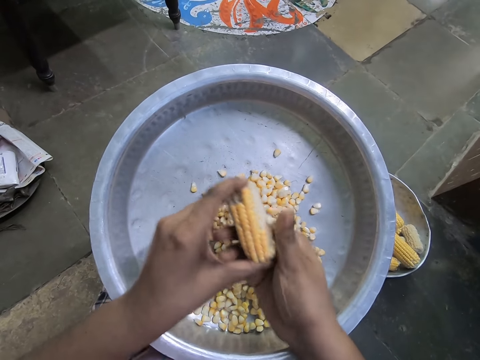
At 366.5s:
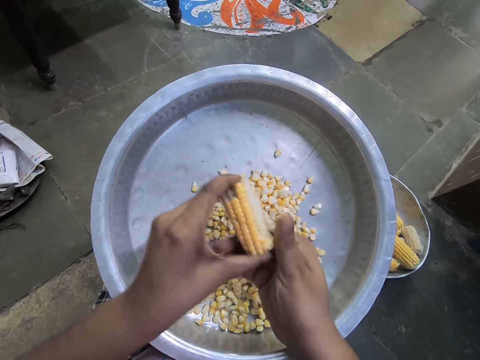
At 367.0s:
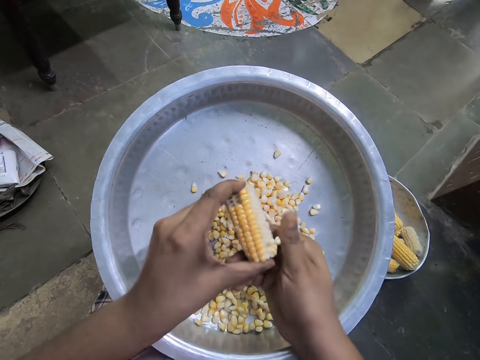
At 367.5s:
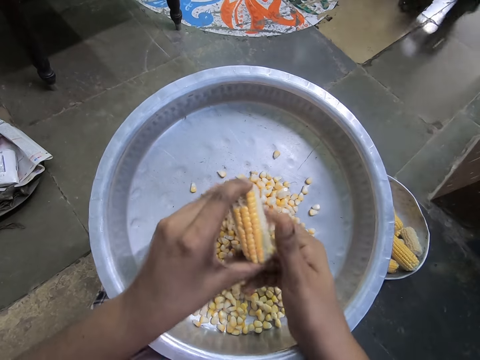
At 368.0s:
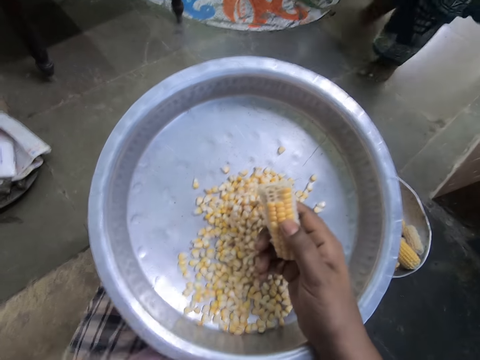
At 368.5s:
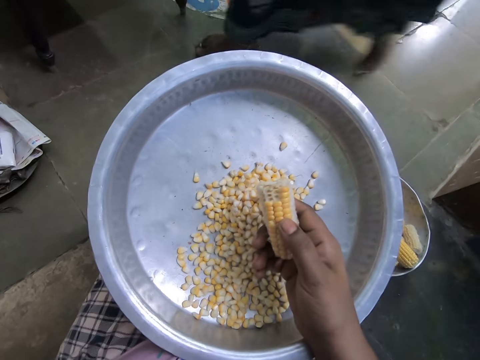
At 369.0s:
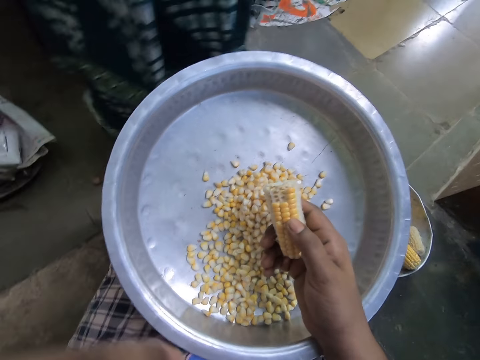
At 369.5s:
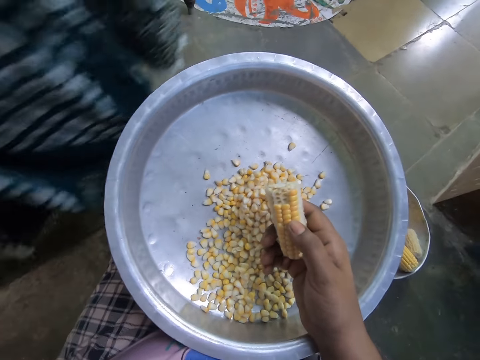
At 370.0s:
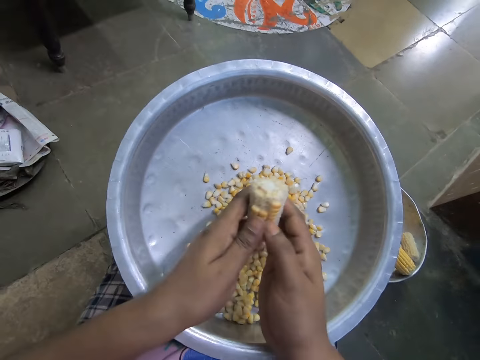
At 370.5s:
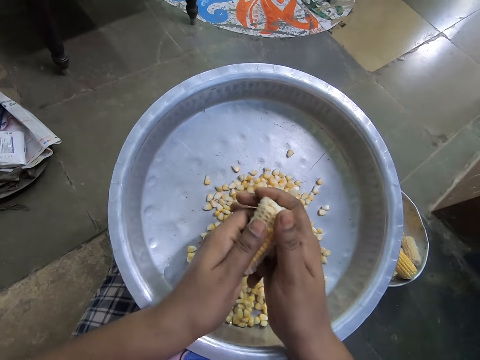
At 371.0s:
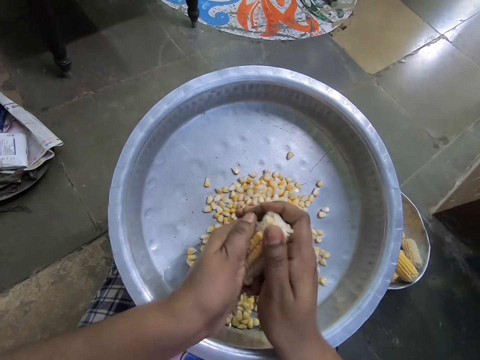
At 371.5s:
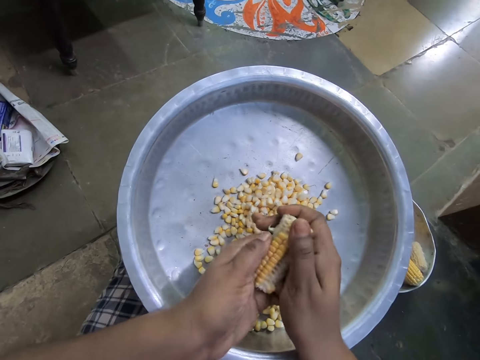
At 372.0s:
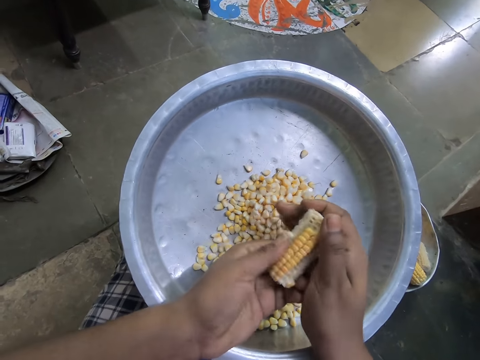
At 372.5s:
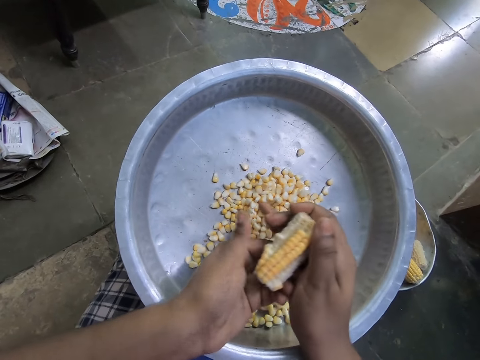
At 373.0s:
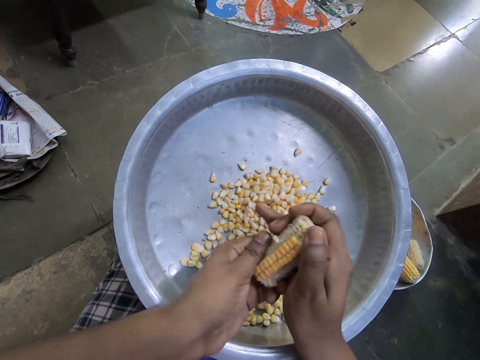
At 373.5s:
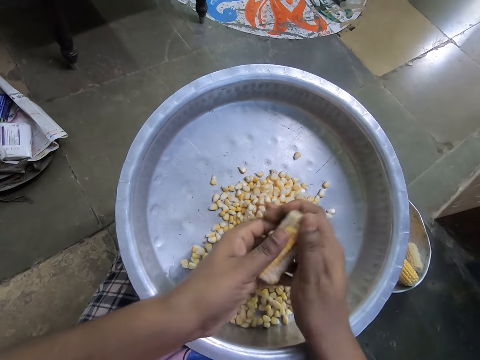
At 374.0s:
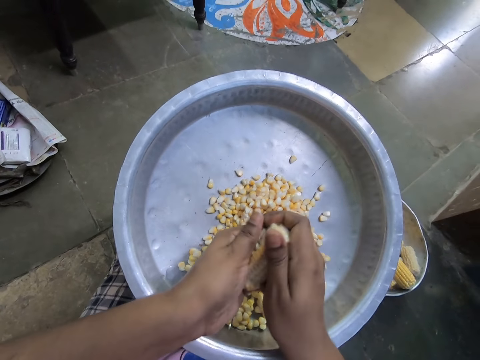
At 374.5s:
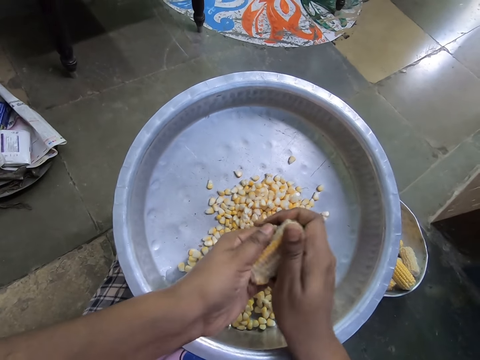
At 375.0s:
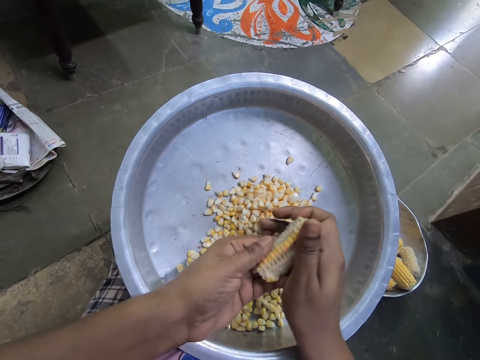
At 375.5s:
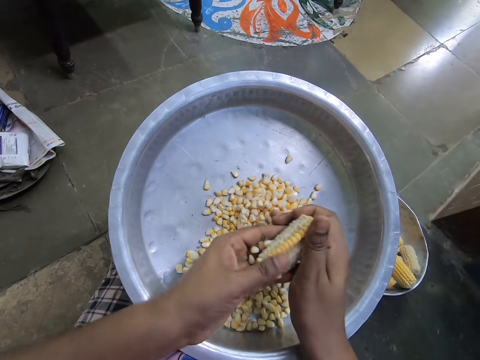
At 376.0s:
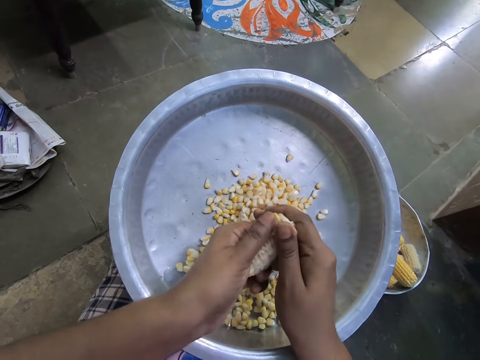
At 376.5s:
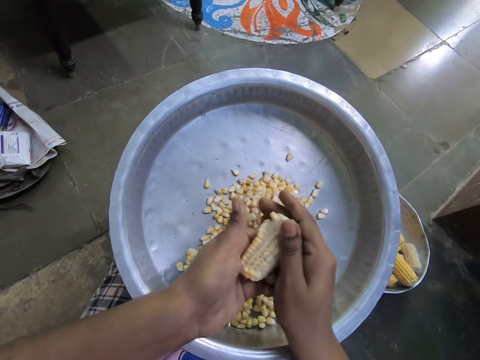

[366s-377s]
The camera wearer raises her left hand to her nose. A woman walks past the camera wearer. The camera wearer touches her face. She holds the corn cob with her left hand and peels corn kernels into the tray with her left hand.

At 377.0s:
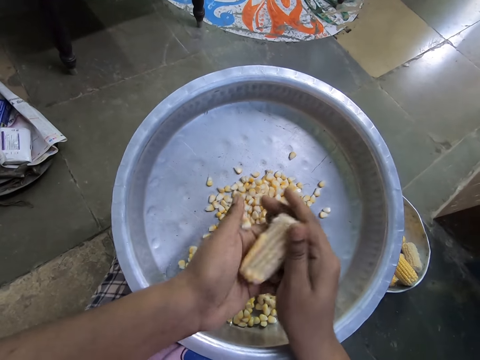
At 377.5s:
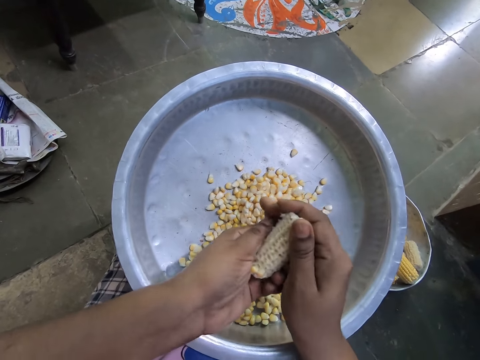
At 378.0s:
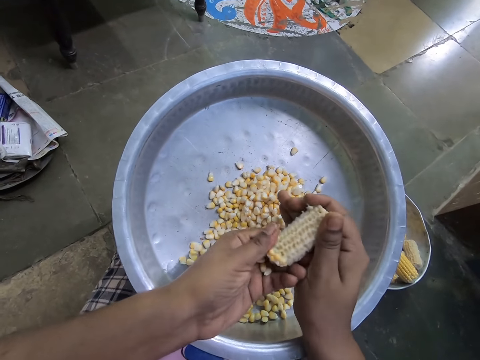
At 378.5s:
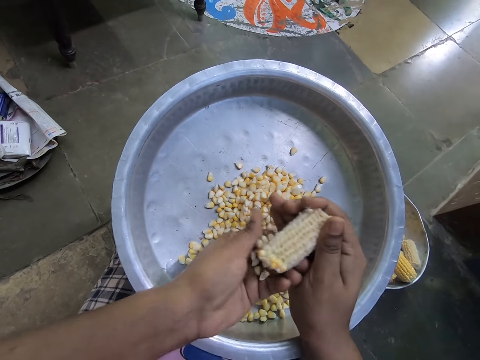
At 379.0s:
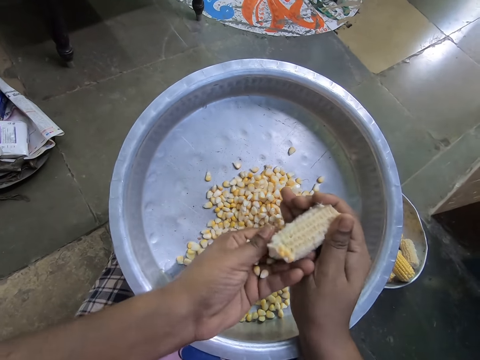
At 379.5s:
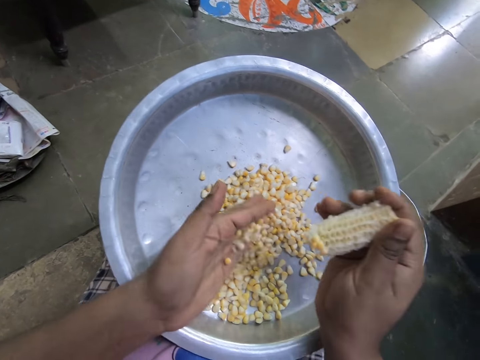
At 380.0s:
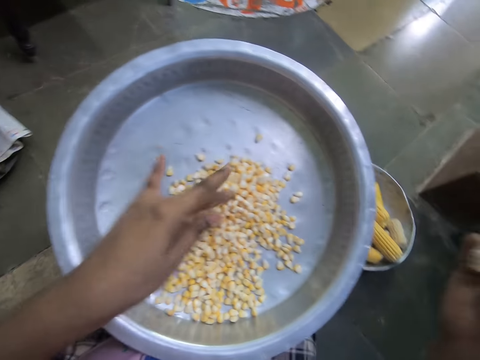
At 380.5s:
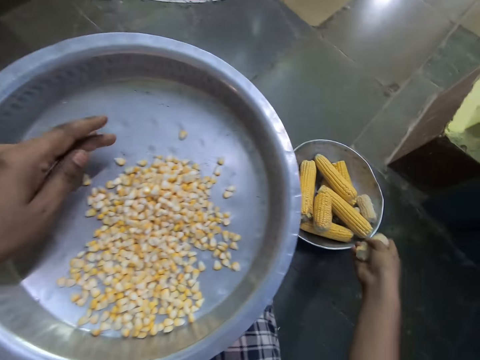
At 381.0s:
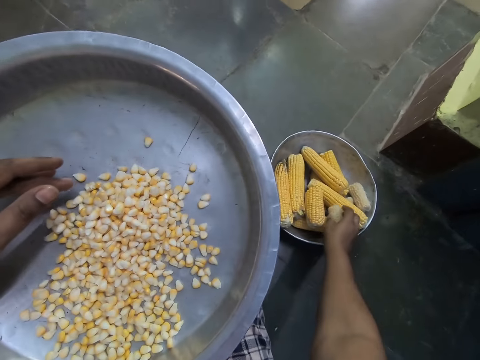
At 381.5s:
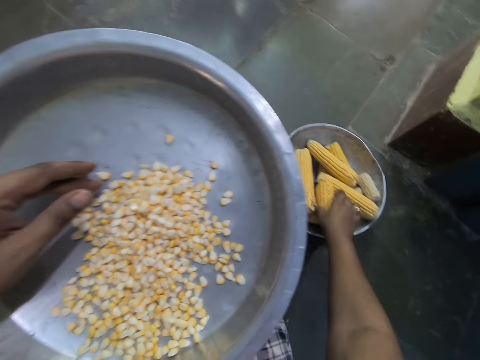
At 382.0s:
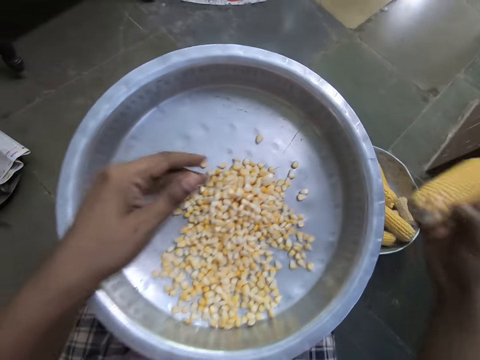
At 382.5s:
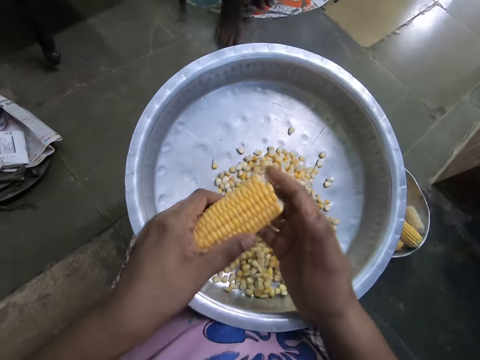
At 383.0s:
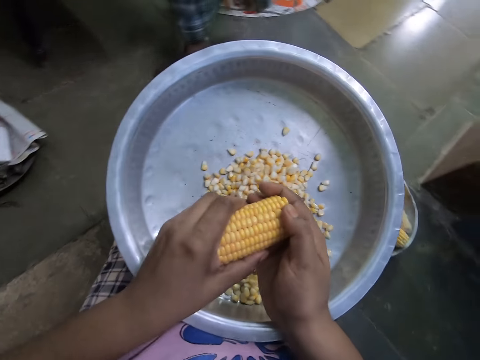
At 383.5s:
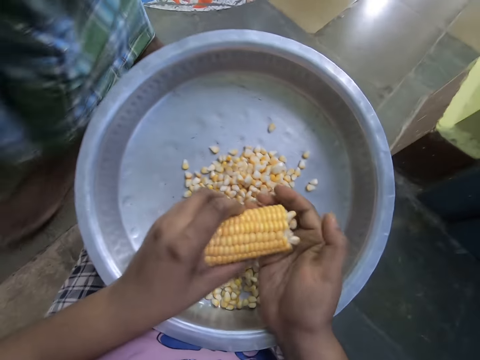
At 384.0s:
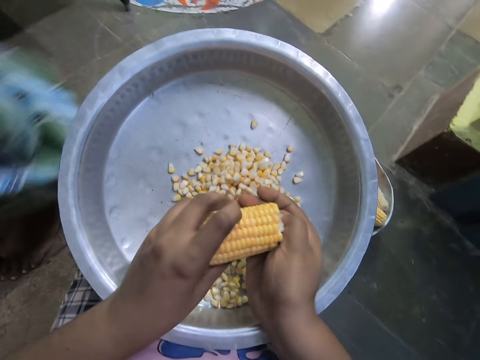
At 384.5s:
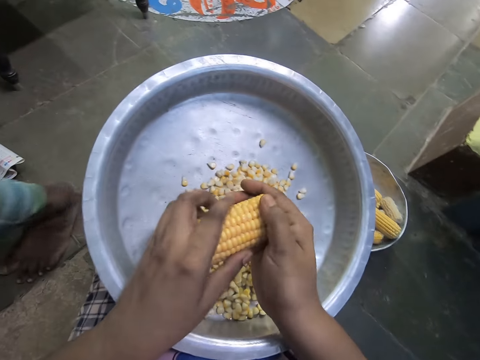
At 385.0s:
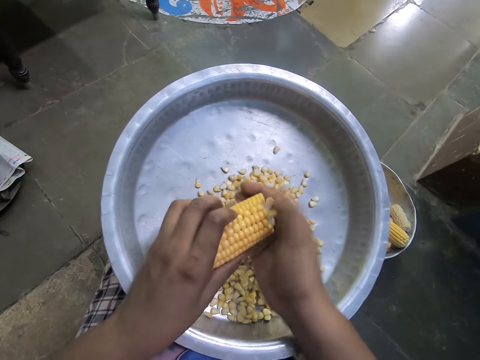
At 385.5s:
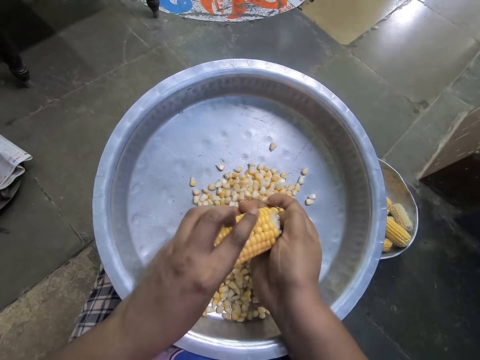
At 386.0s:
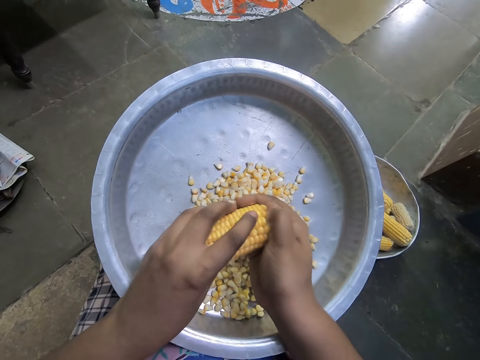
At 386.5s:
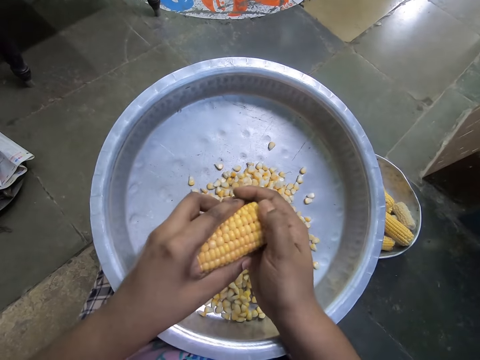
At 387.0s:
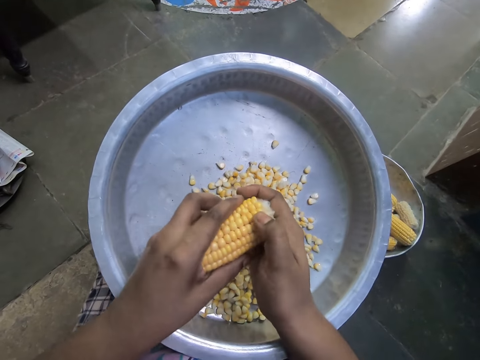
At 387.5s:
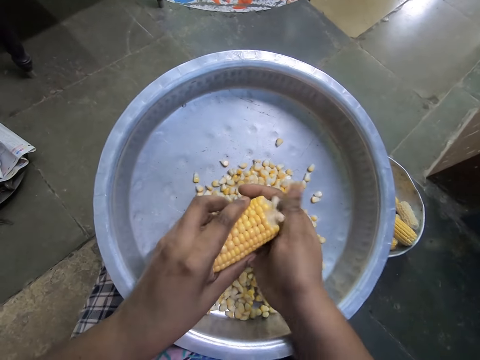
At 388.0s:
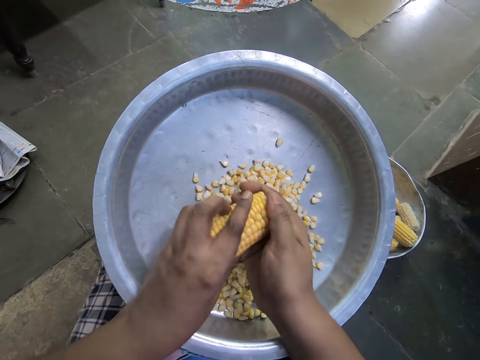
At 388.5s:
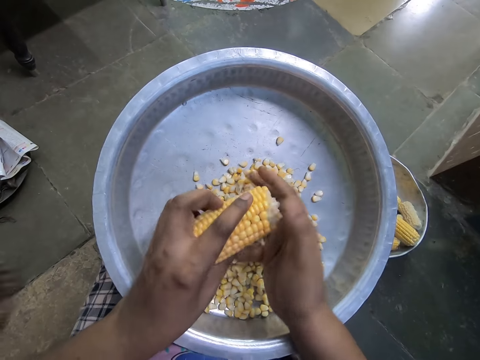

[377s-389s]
The camera wearer puts the corn cob in the bowl with her right hand. She picks the other half of the corn cob from the bowl with her right hand and passes the corn cob to her left hand. She peels corn kernels into the tray with her right hand.

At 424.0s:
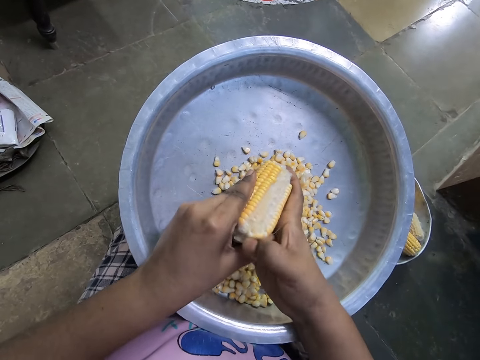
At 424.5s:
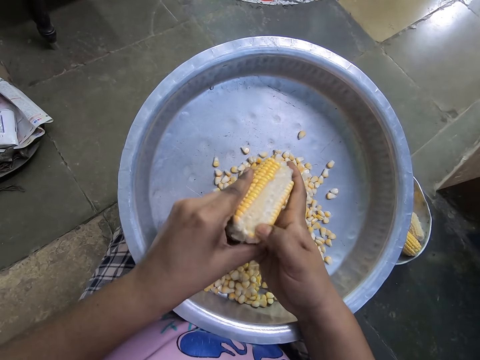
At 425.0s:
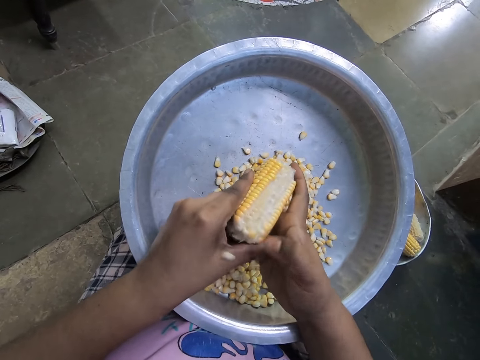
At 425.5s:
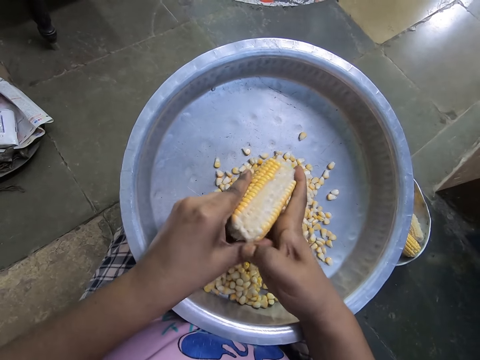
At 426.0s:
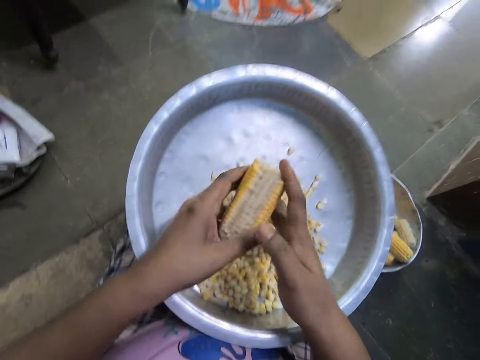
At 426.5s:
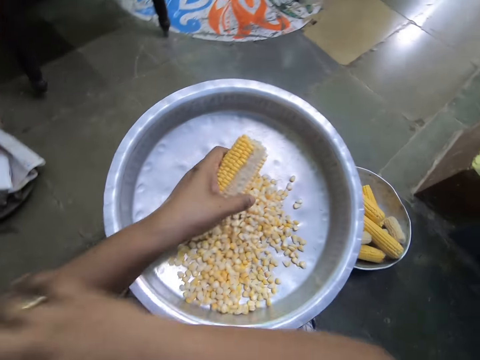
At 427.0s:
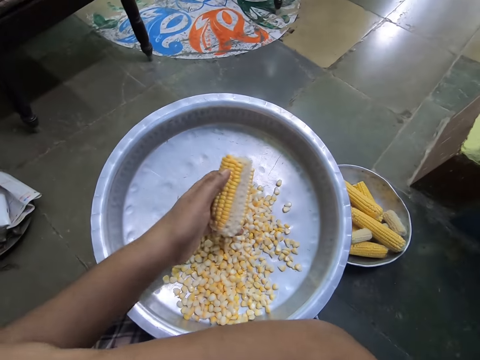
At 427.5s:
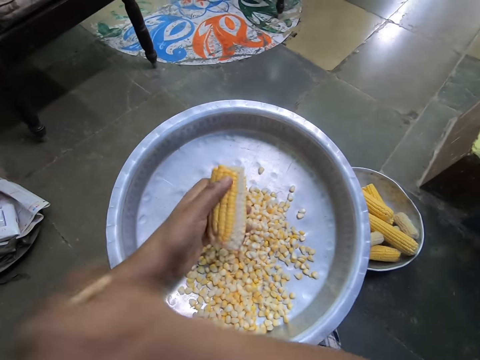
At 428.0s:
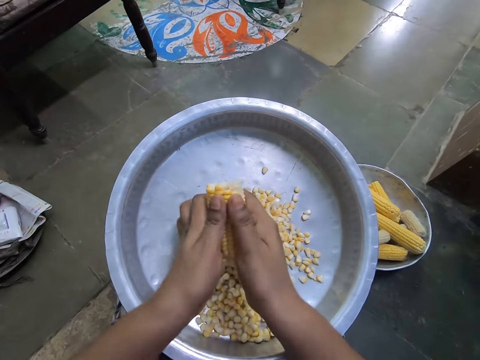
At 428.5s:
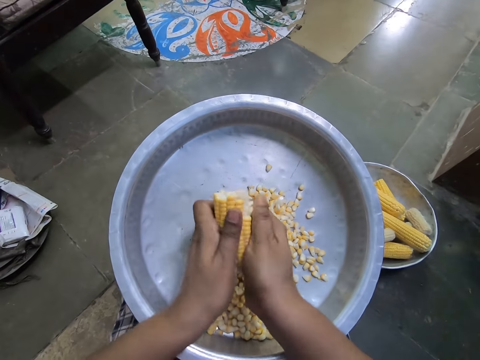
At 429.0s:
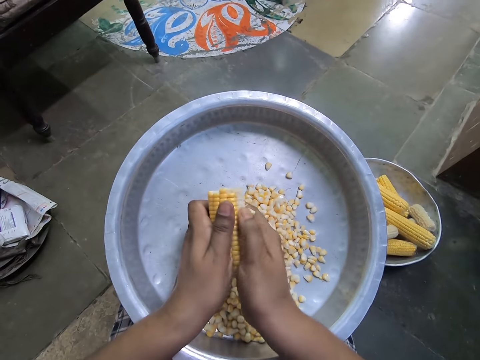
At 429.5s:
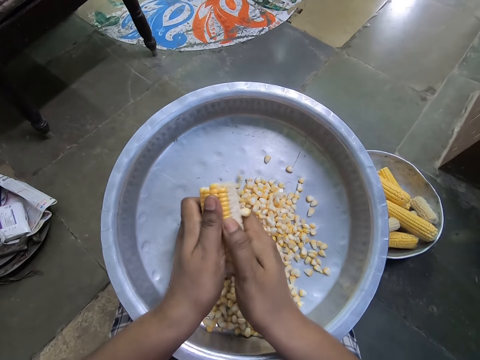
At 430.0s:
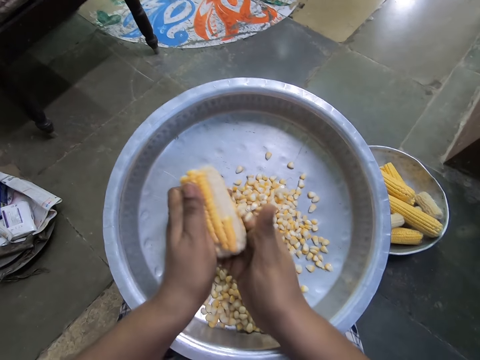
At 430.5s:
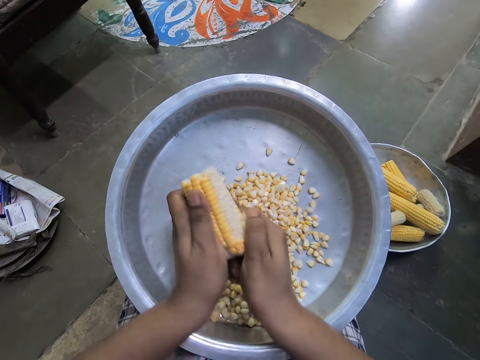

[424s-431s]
The camera wearer scratches her left arm with her right hand. She peels corn kernels into the tray with her right hand.
